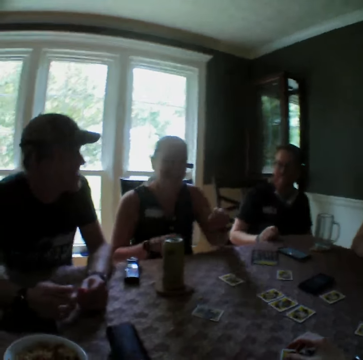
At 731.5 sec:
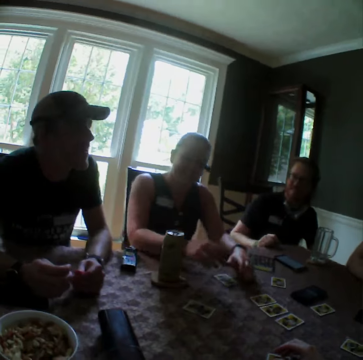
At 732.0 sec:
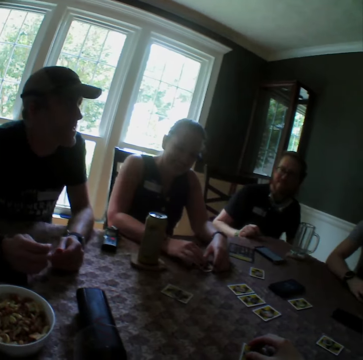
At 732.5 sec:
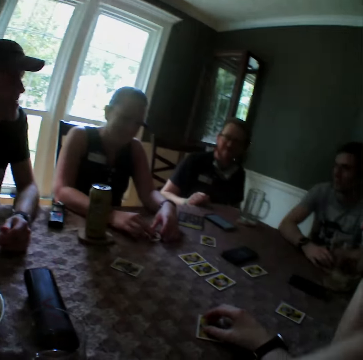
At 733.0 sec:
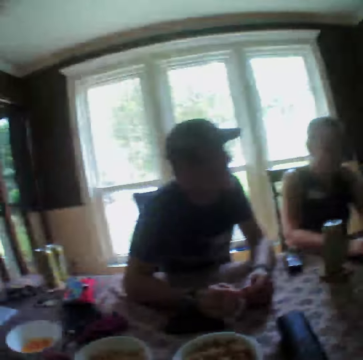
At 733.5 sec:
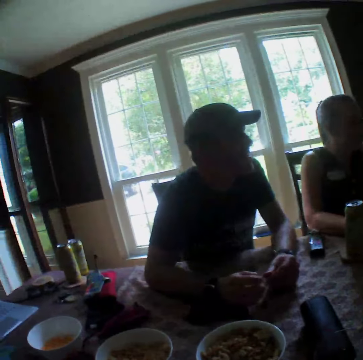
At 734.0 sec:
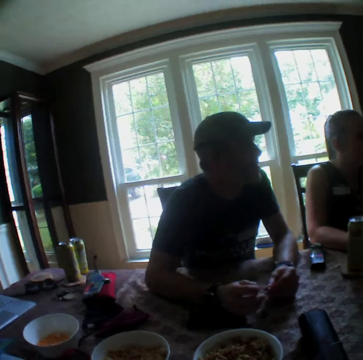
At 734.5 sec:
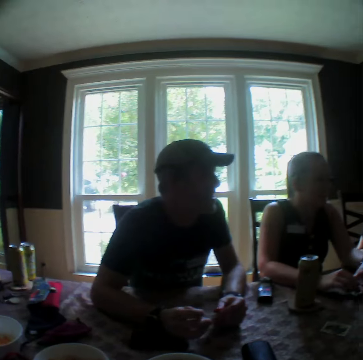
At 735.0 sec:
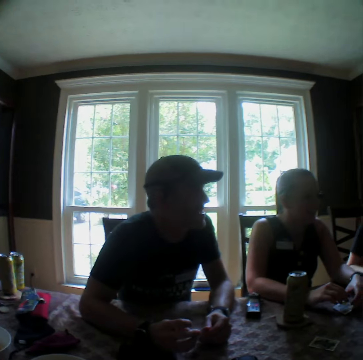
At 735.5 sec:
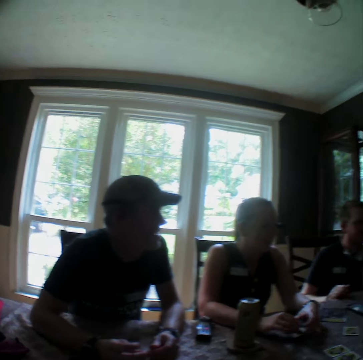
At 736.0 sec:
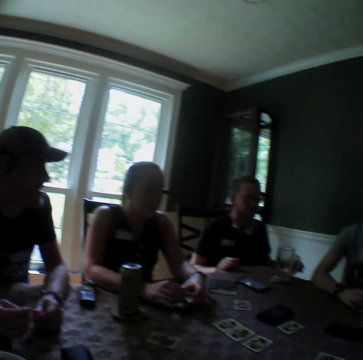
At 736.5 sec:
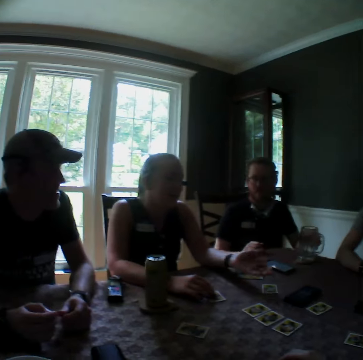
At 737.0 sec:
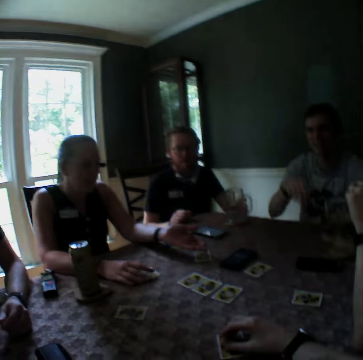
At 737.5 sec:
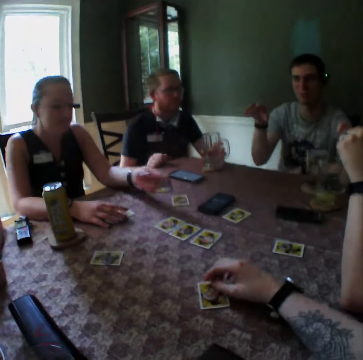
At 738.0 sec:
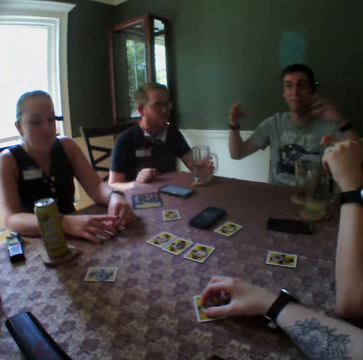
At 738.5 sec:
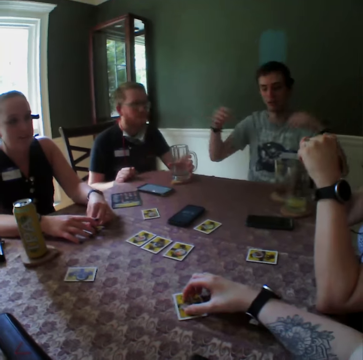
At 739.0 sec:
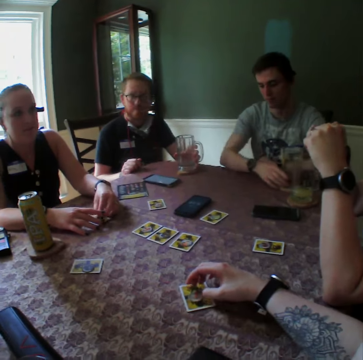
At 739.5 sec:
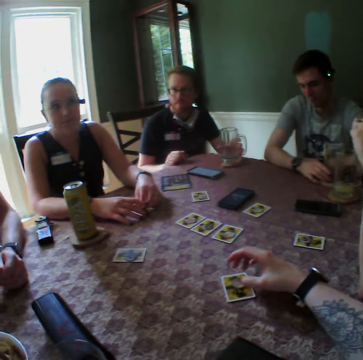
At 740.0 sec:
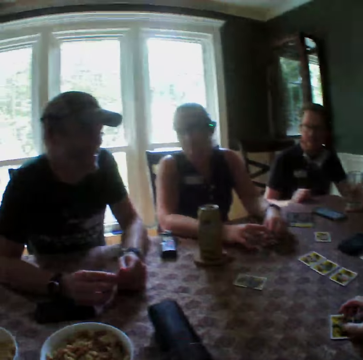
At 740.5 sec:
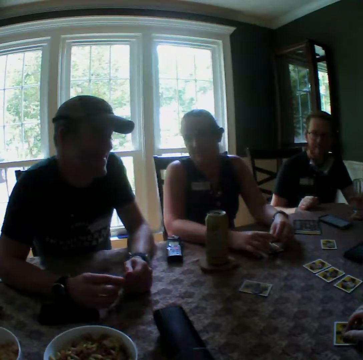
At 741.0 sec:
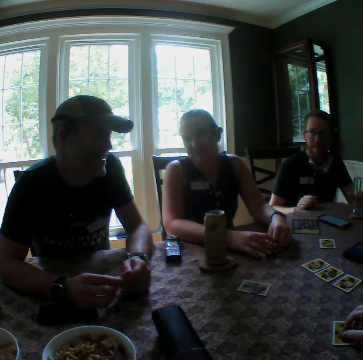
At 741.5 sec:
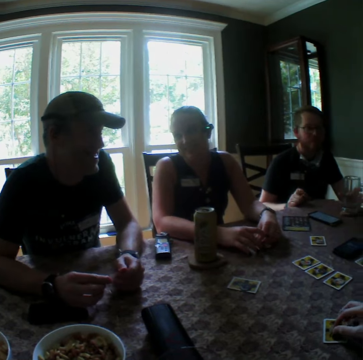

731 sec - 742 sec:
A woman holds a card on the table with her left hand. The woman holds a chip on the card with her right hand. The woman touches the play card. The camera wearer looks around. A man stretches his hand.

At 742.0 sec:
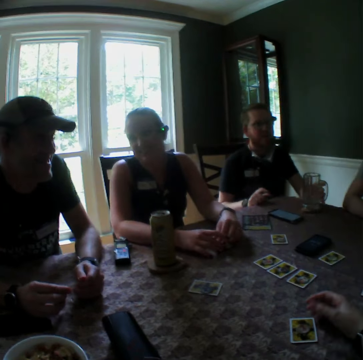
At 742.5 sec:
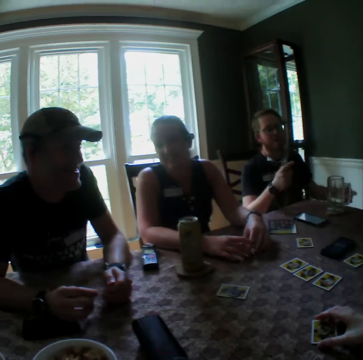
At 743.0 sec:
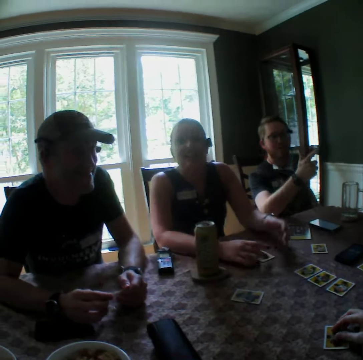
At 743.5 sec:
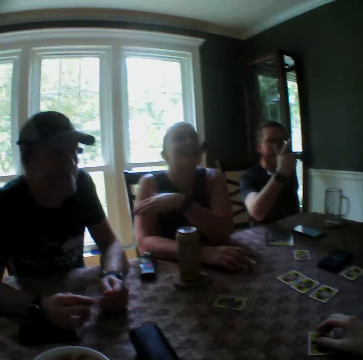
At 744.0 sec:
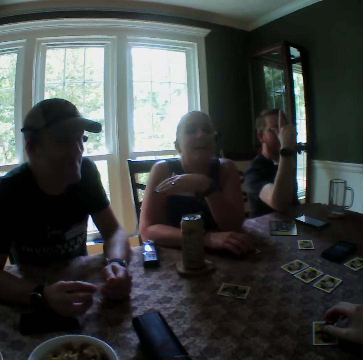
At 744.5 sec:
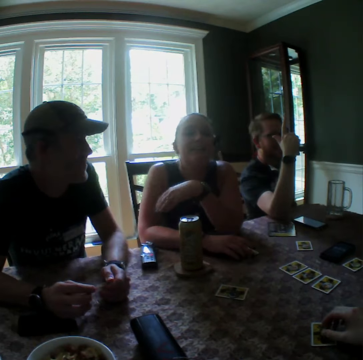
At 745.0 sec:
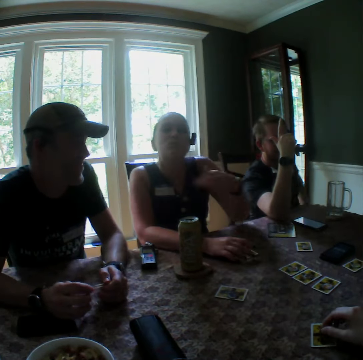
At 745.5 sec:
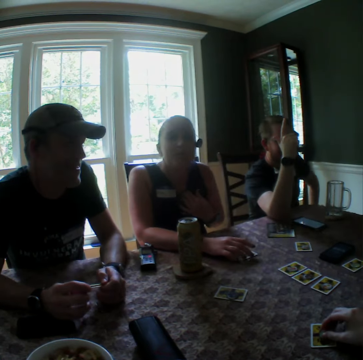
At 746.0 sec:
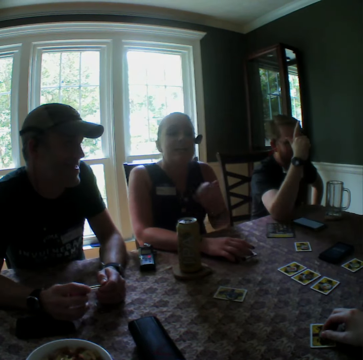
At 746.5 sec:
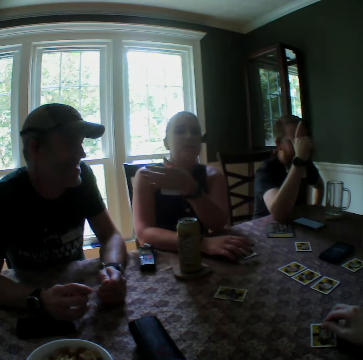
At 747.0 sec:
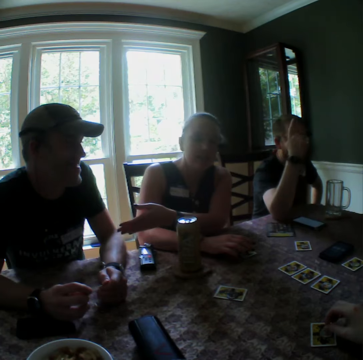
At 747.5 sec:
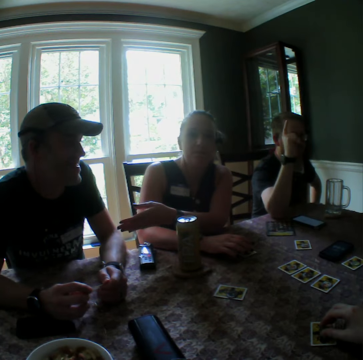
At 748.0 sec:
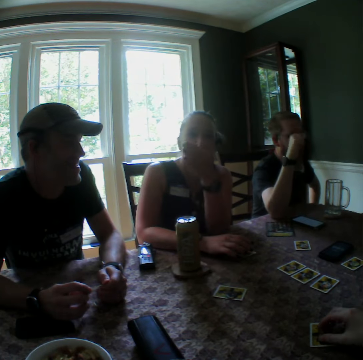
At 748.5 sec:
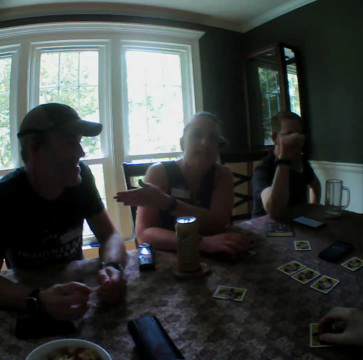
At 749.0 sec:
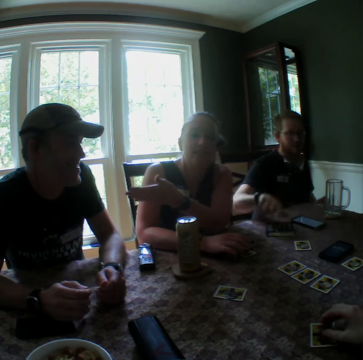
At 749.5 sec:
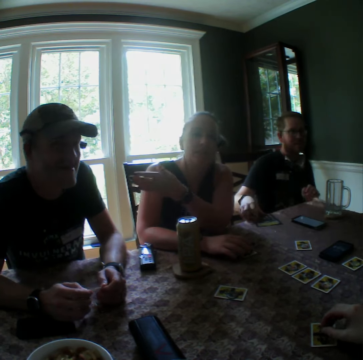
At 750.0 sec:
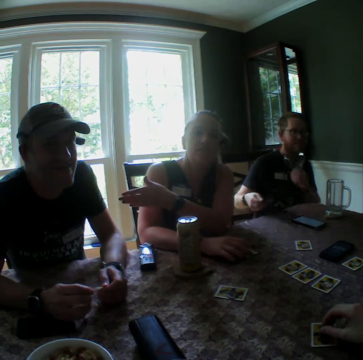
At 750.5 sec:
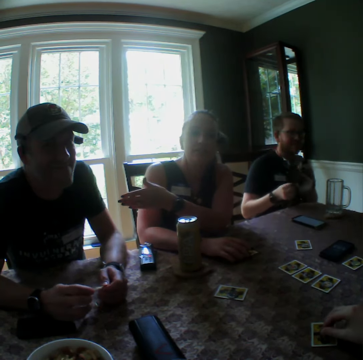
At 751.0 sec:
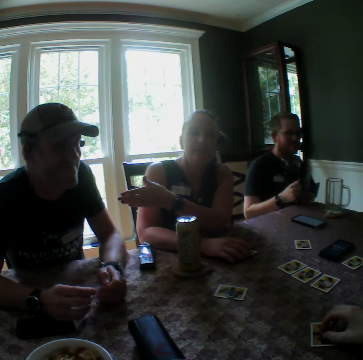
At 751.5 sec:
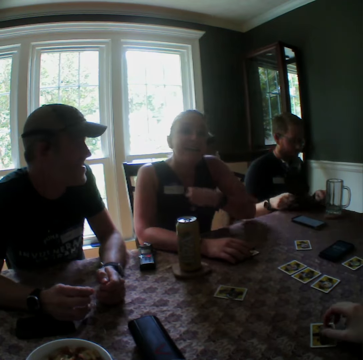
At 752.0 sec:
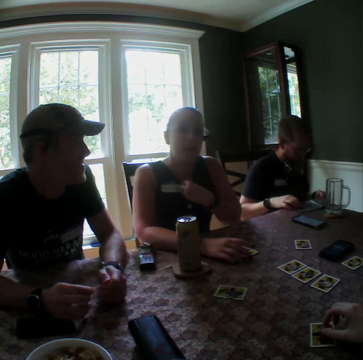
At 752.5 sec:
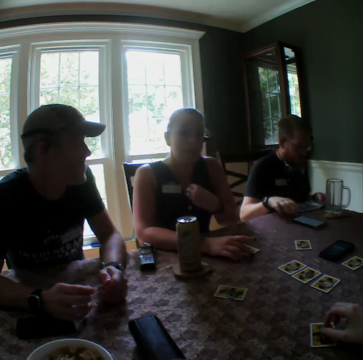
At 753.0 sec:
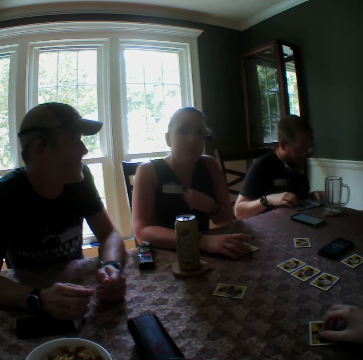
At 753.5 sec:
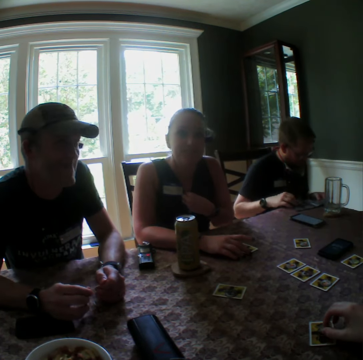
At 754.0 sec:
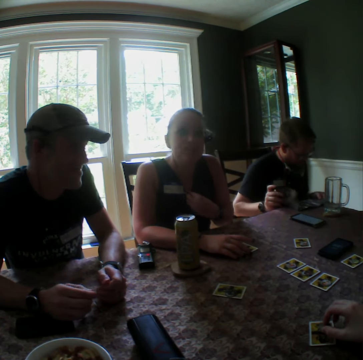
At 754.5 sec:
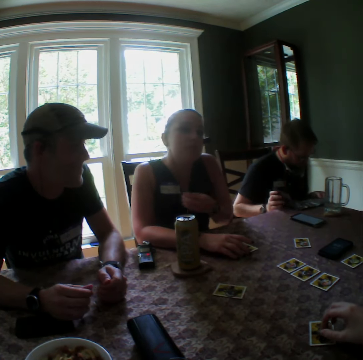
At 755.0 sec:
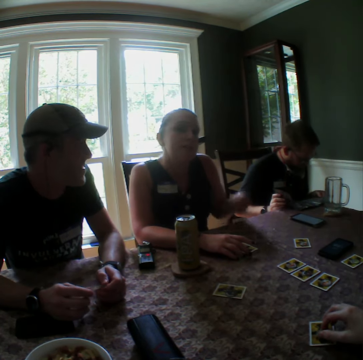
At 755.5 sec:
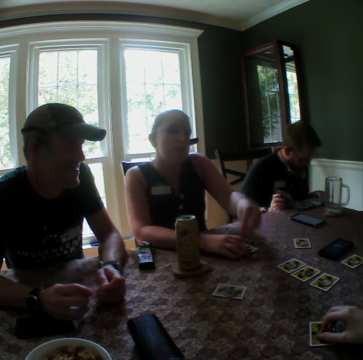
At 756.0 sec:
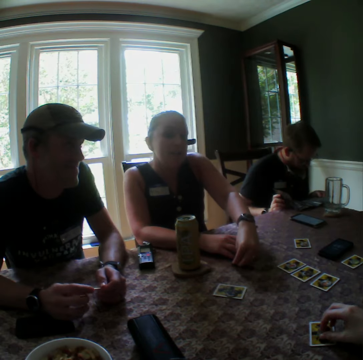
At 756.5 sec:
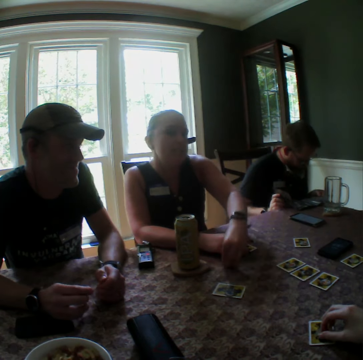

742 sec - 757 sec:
A woman shakes her hand. The woman converses. A man takes the book. The man drops a paper on the table with his hands. The man reads the book. The man opens the paper with his right hand.

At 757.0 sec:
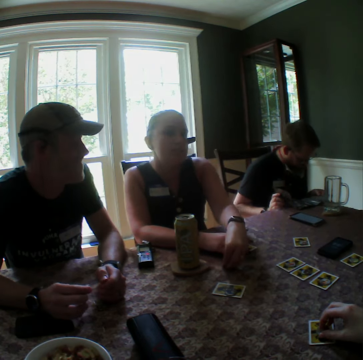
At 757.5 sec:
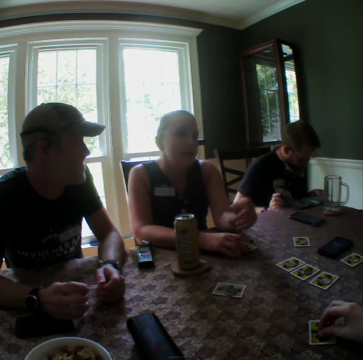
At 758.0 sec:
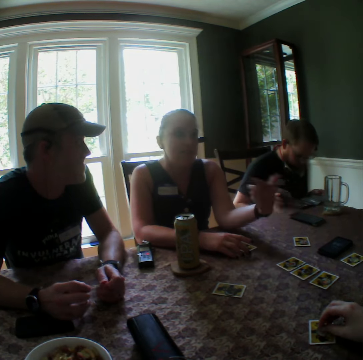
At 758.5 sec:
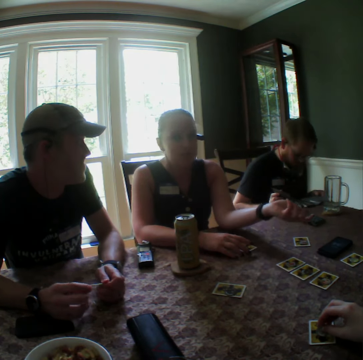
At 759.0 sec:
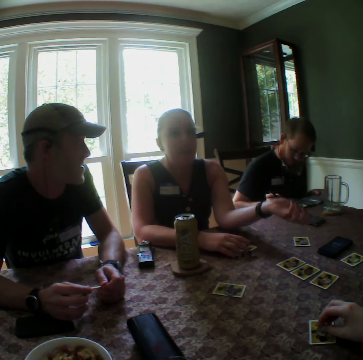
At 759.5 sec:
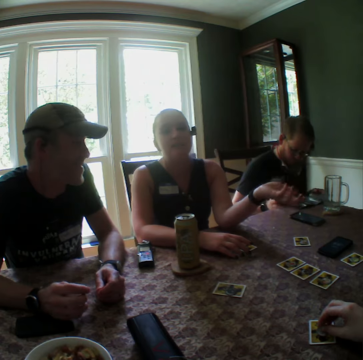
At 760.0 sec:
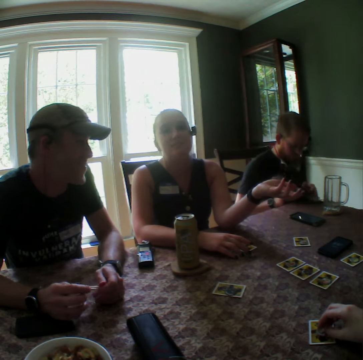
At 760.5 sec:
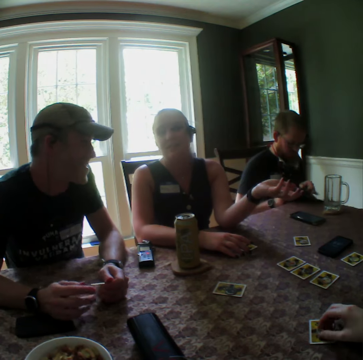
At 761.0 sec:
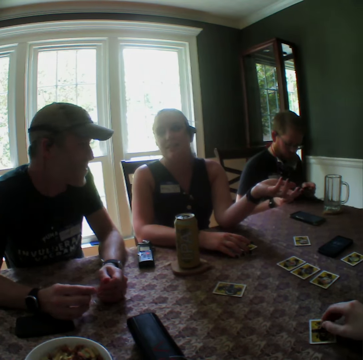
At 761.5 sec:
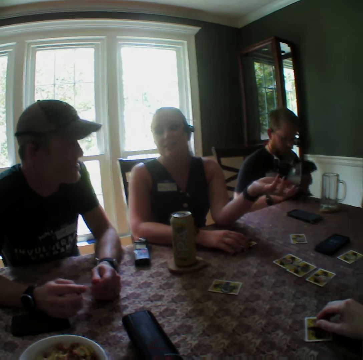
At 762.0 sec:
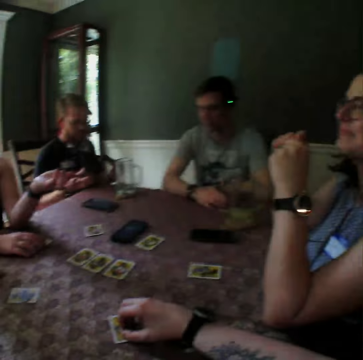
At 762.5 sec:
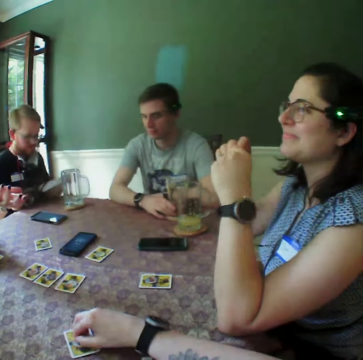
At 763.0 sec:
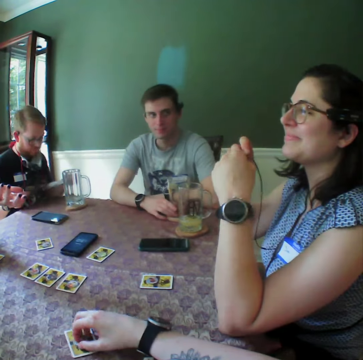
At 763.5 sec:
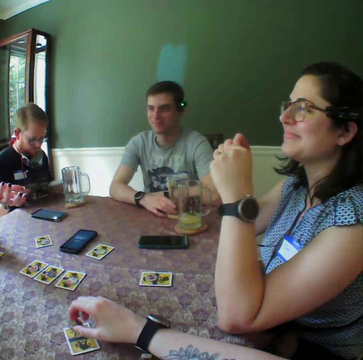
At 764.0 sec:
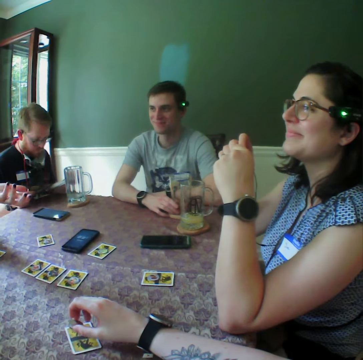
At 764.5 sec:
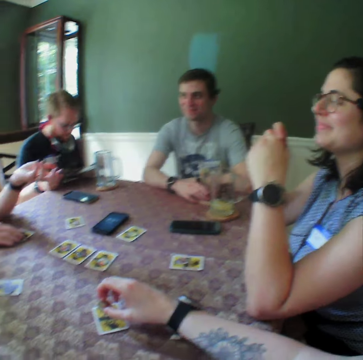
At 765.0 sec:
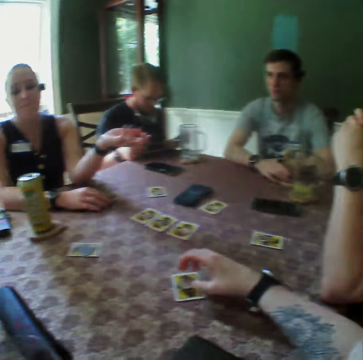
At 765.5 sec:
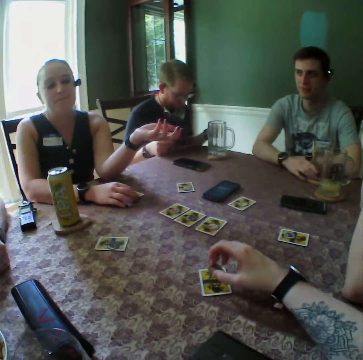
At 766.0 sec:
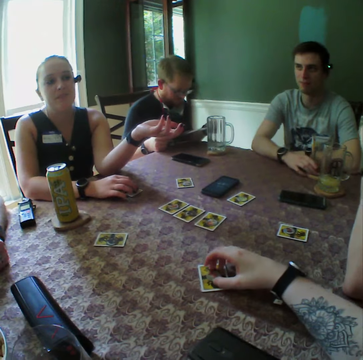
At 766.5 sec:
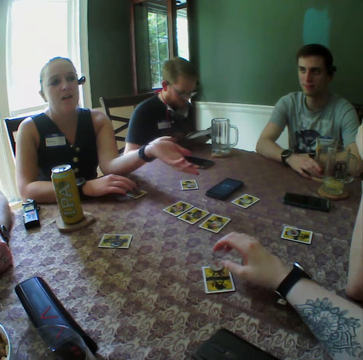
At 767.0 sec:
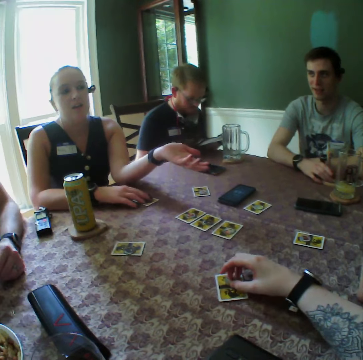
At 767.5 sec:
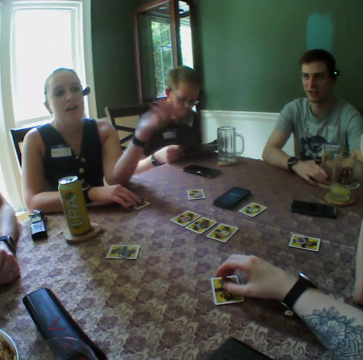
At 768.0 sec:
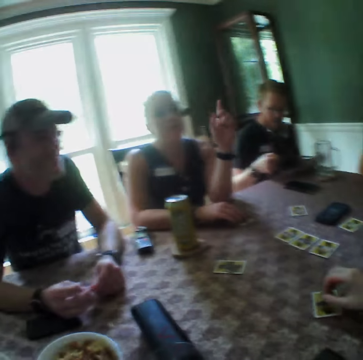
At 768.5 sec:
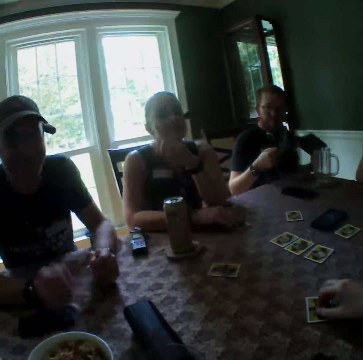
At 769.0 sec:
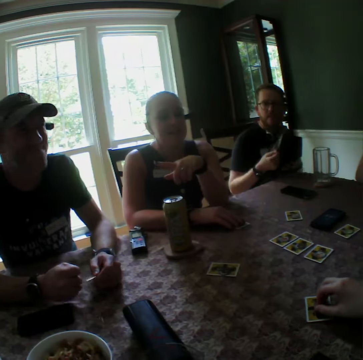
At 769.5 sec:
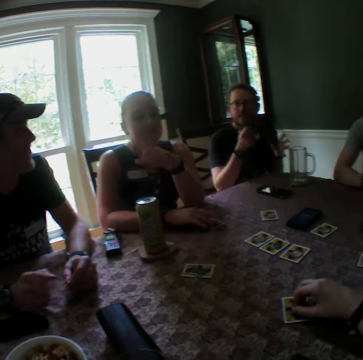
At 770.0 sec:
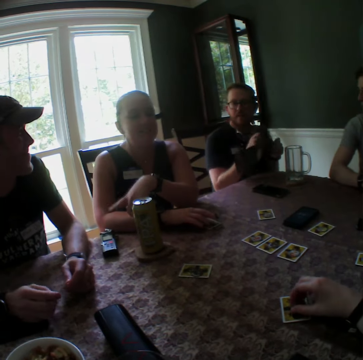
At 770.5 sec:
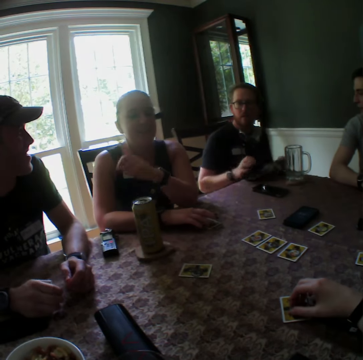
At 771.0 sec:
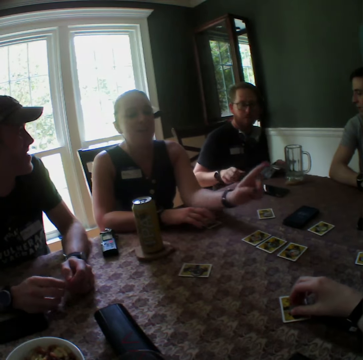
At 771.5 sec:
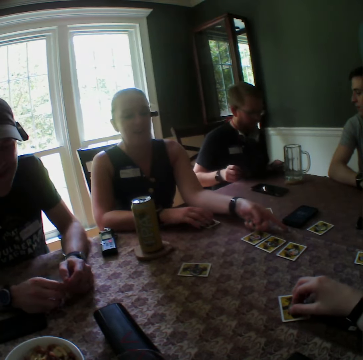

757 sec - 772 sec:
A woman converses. A man turns the paper with his hands. The man turns the paper with his hands again. The woman lifts up her hand.
